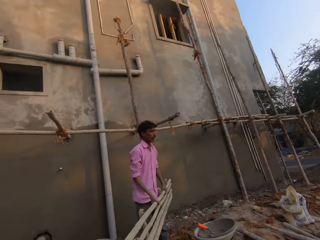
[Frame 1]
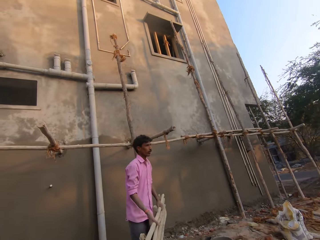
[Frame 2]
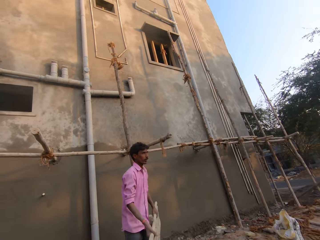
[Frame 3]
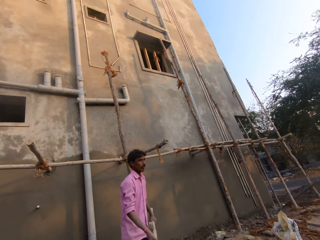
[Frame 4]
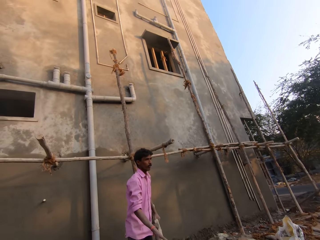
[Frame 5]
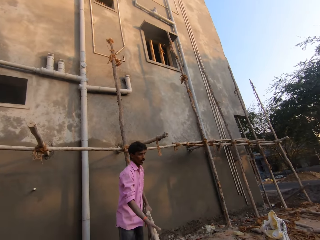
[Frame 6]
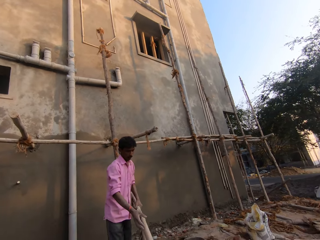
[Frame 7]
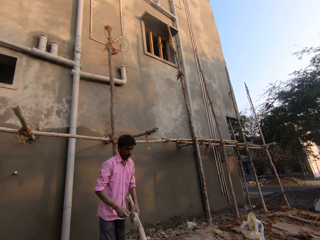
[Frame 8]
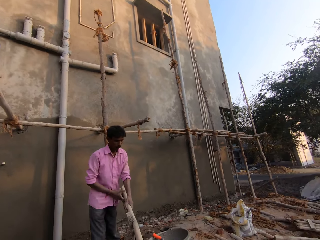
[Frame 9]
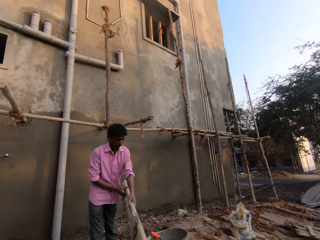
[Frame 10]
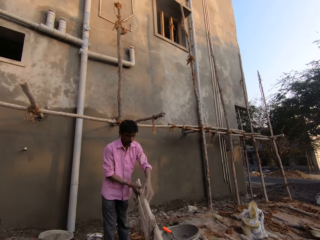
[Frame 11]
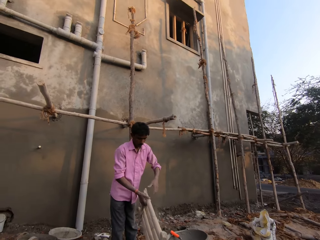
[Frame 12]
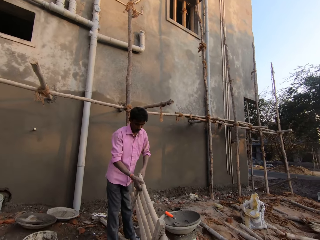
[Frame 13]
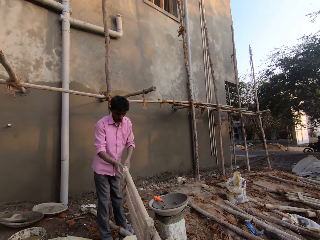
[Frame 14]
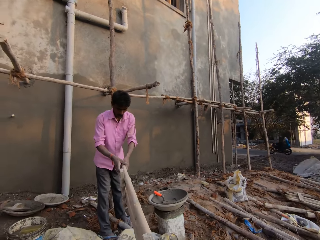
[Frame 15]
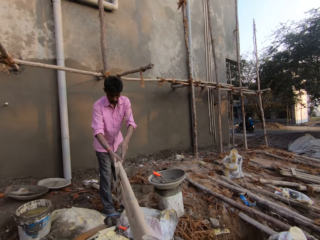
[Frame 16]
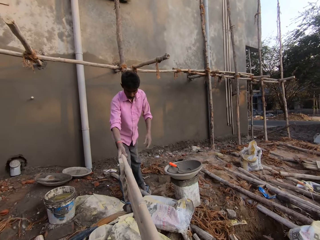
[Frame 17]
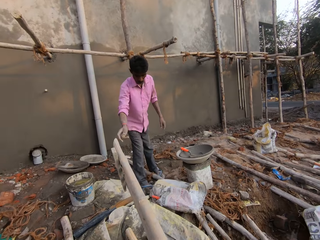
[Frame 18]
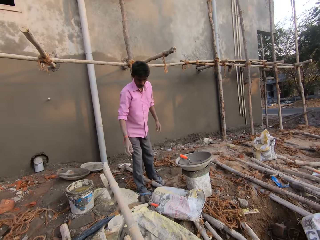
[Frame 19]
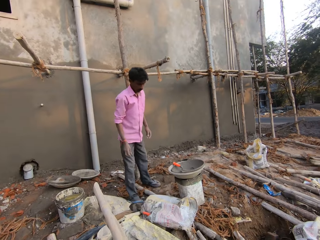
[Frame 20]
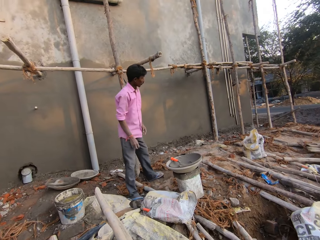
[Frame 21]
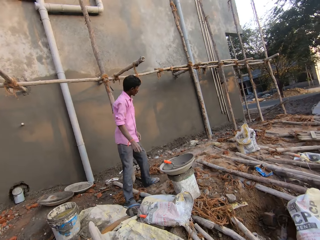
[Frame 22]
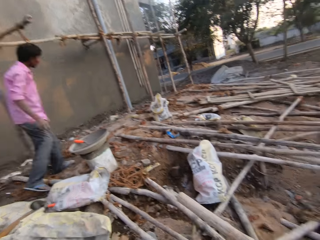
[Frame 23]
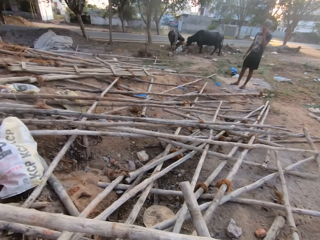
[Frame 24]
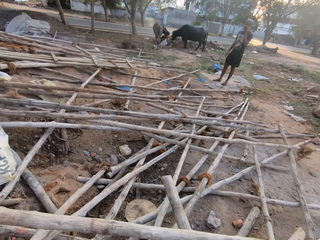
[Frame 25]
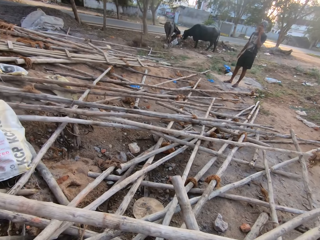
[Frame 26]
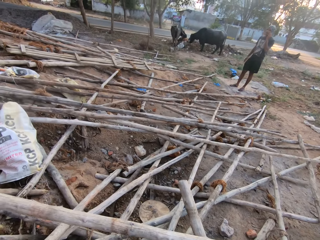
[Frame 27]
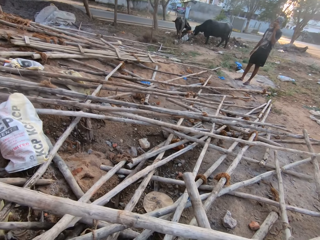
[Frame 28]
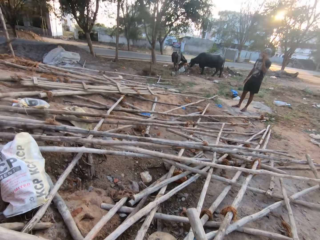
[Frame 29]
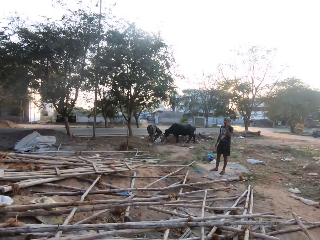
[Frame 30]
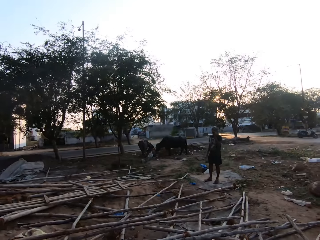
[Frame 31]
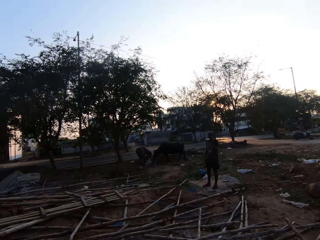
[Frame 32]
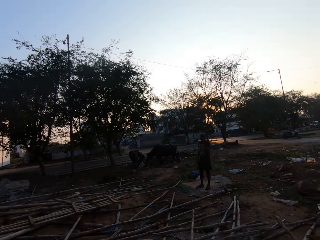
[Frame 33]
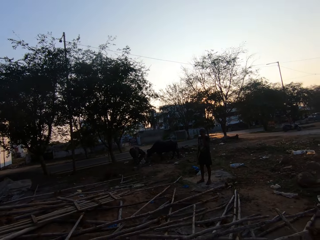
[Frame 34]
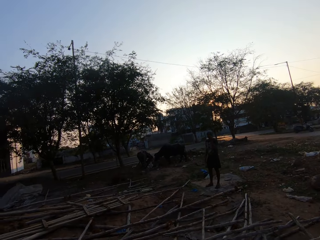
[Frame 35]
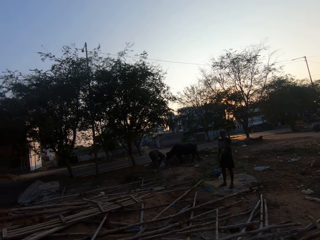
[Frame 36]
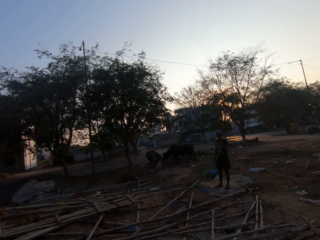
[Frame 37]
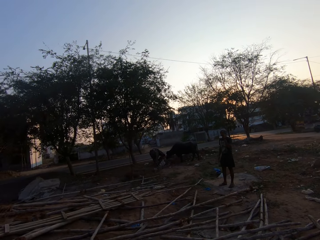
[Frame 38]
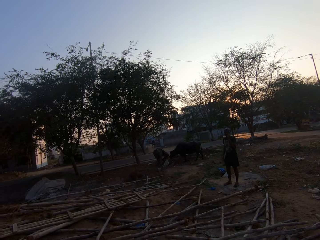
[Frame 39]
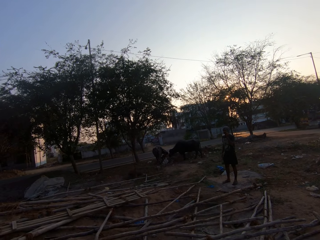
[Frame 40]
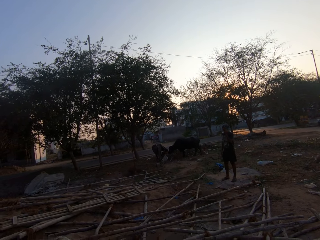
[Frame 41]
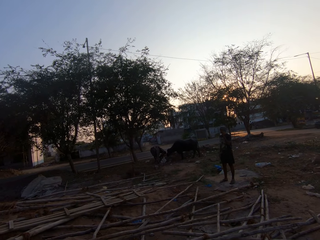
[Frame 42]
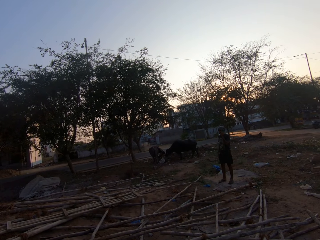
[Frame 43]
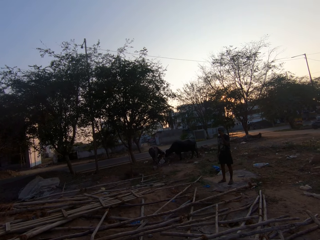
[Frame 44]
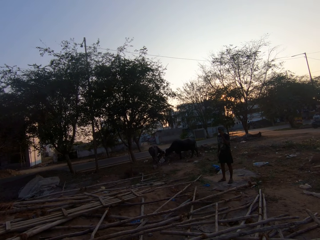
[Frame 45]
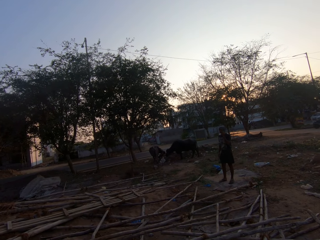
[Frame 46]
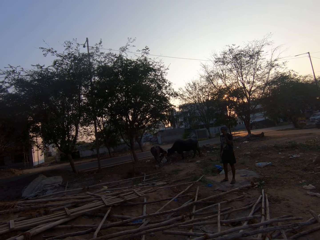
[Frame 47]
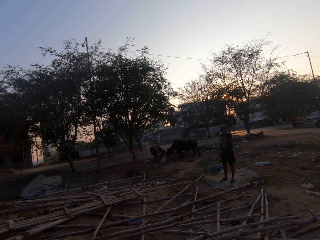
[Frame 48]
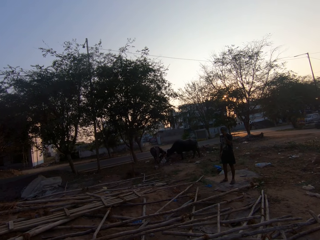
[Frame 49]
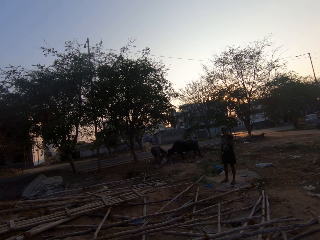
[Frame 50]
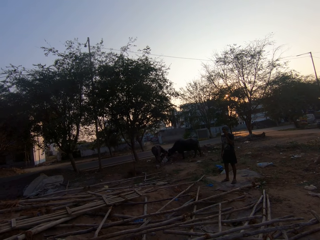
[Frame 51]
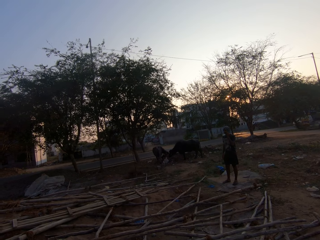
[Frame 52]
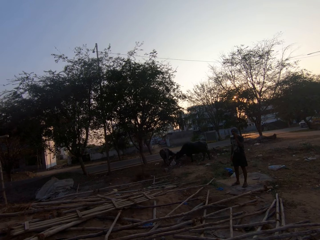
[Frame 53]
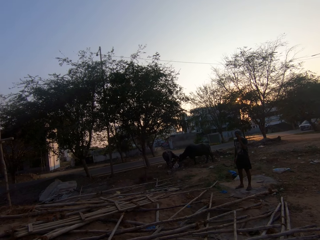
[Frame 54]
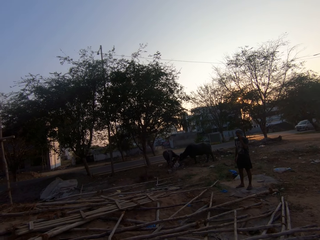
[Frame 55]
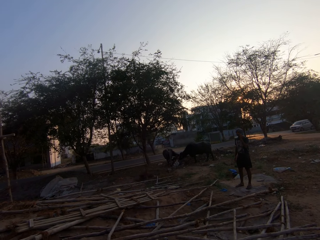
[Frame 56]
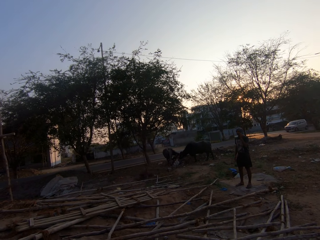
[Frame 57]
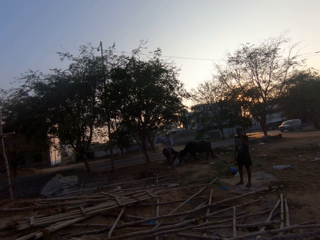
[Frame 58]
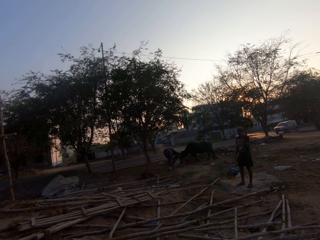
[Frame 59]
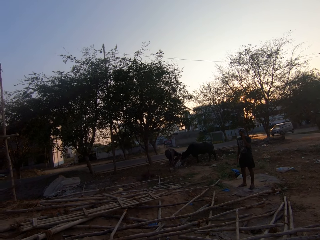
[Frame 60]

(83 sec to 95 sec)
A man passes the wooden ladder to the camera wearer. A person drops a wooden rail on the ground. The camera wearer places the wooden ladder in his hands on the ground. He looks at another person.

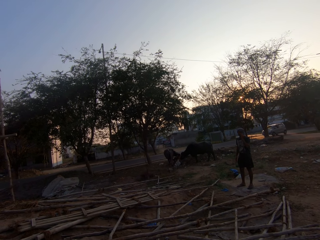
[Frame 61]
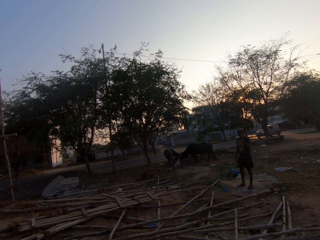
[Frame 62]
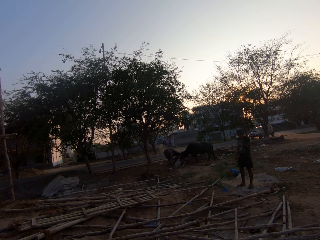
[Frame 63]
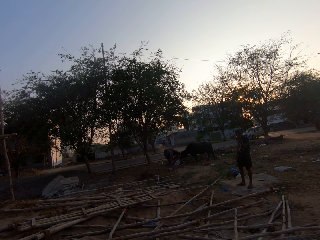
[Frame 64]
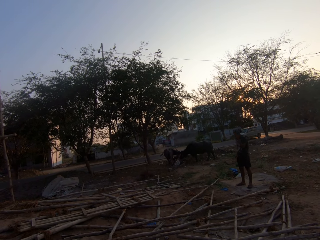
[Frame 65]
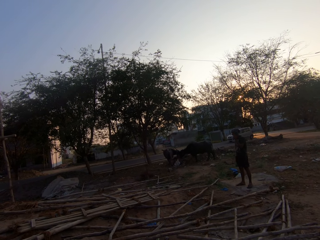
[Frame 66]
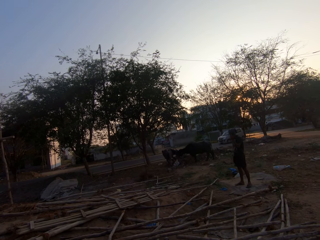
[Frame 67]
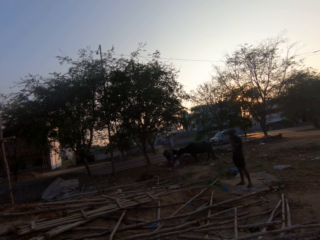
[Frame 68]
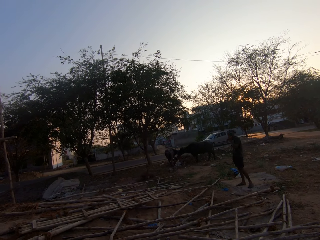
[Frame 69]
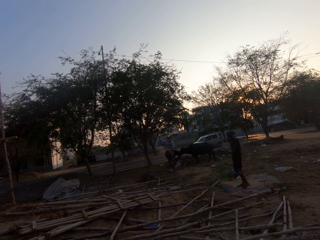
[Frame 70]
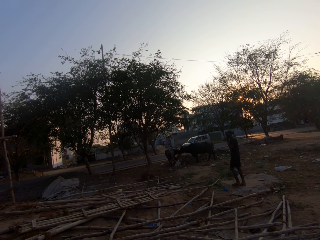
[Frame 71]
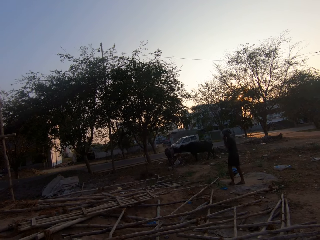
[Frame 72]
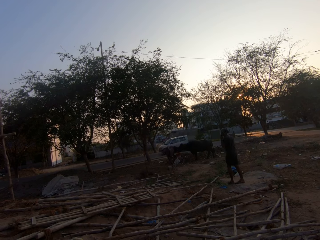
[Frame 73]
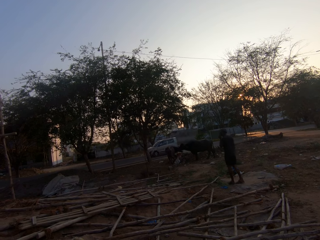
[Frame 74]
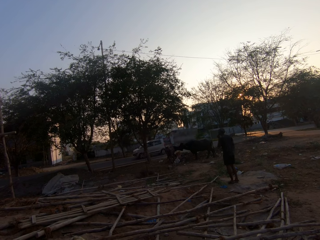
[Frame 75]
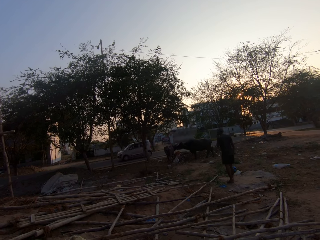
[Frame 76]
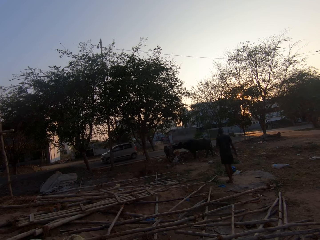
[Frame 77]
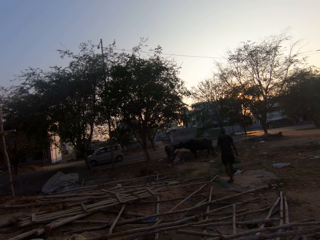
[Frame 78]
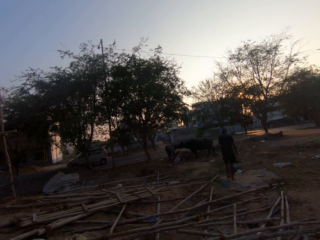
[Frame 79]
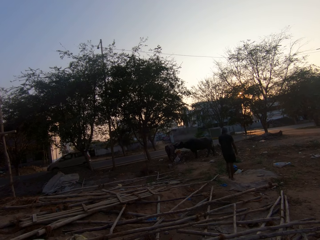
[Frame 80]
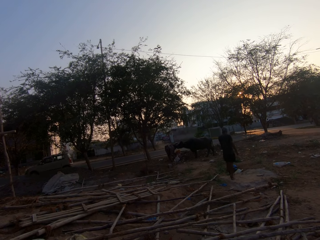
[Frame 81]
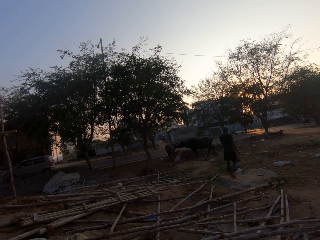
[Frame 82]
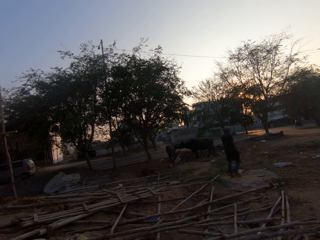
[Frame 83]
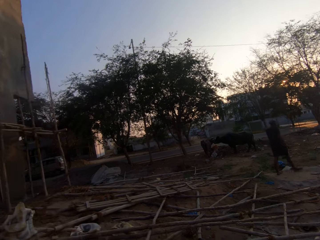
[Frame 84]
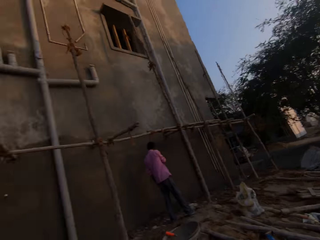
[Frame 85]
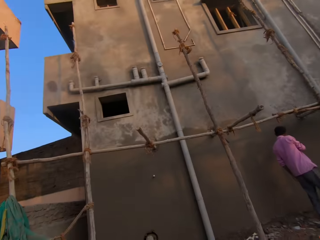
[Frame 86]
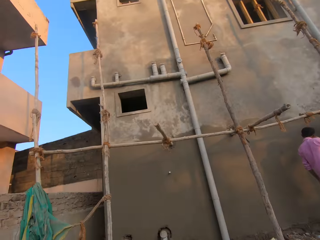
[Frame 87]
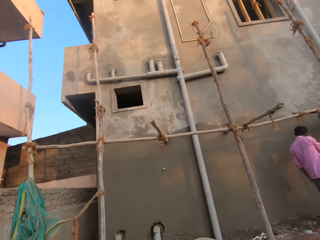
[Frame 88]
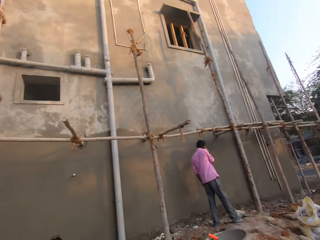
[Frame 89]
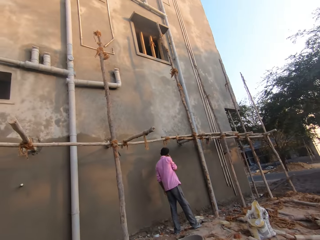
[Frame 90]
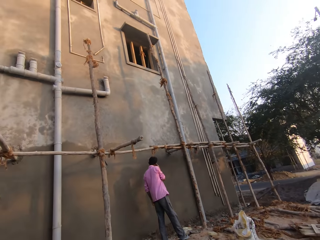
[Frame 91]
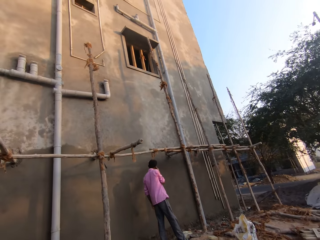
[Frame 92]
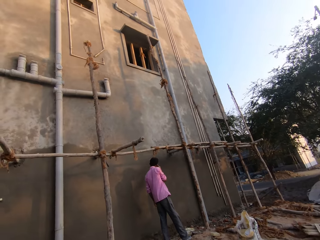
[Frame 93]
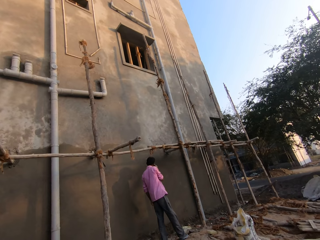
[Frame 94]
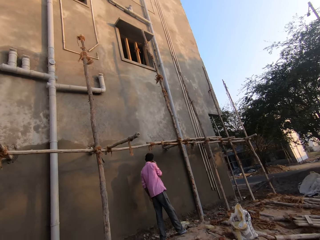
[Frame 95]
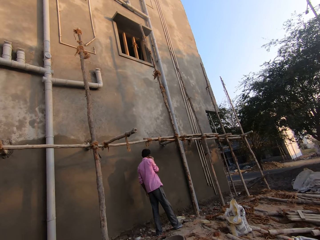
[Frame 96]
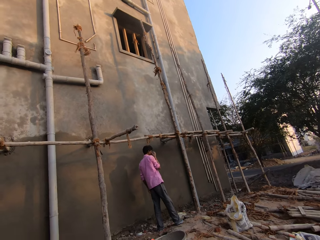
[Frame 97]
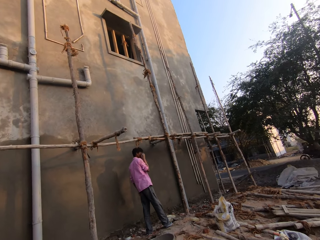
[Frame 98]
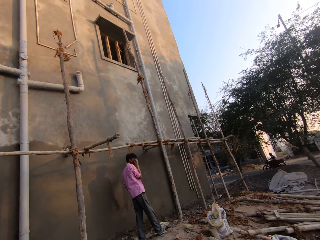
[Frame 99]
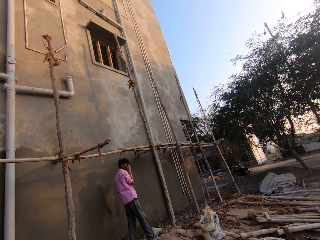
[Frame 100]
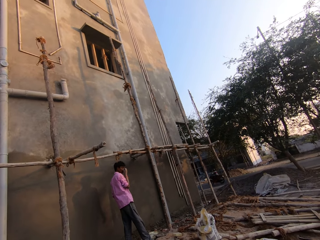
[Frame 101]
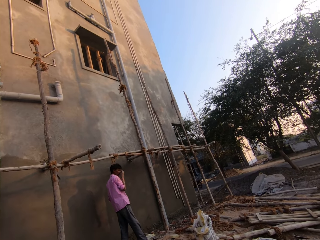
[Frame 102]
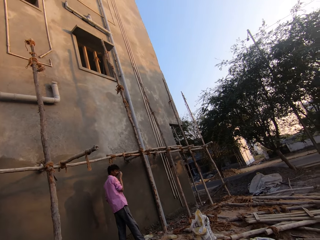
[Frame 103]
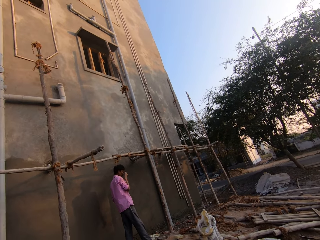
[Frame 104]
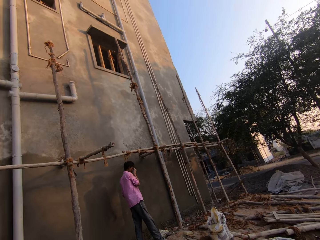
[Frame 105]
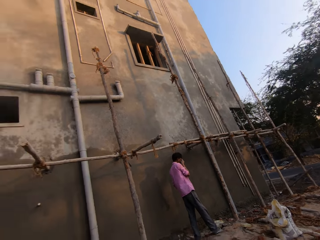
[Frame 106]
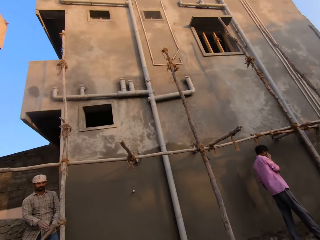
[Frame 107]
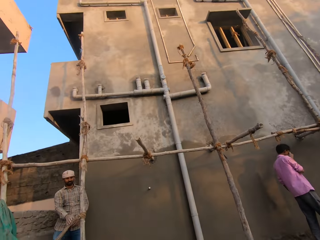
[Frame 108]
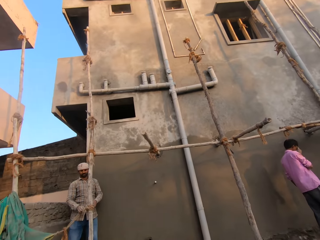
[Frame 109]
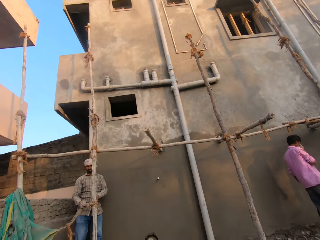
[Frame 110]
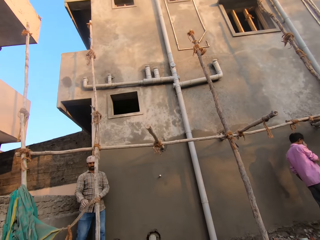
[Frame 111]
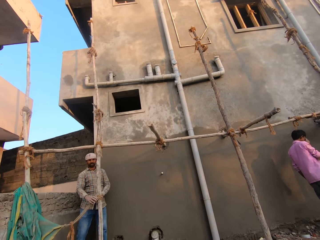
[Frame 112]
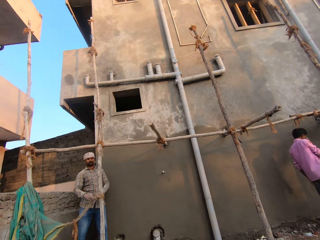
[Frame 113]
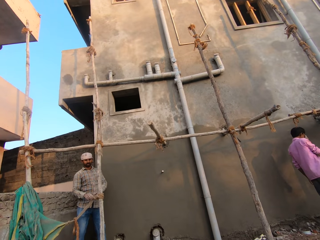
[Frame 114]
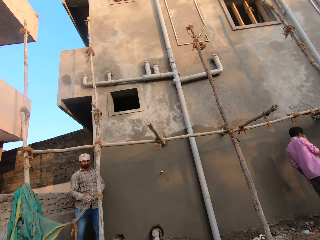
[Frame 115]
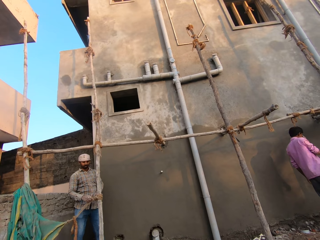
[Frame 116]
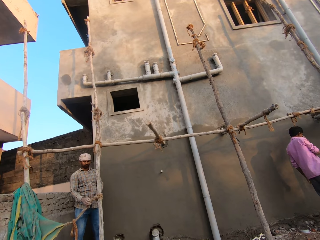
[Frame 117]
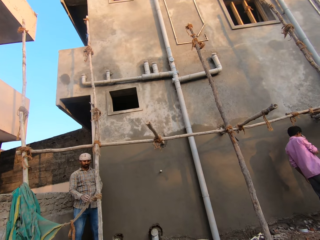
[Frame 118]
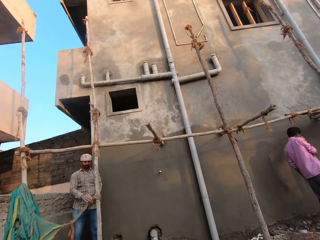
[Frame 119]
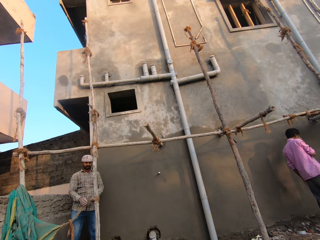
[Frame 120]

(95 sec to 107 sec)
The camera wearer looks at a person. A man unties a cloth on the scaffold with his hands. The camera wearer looks at another person.
